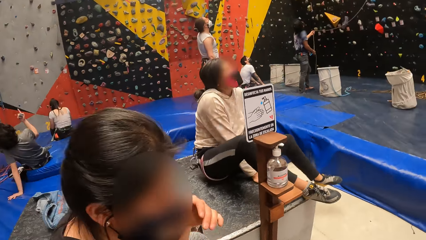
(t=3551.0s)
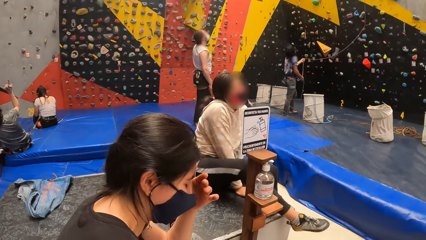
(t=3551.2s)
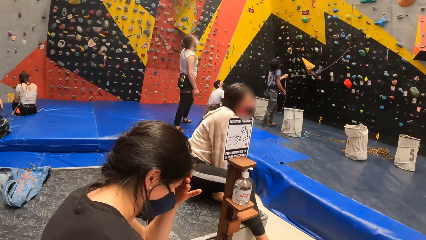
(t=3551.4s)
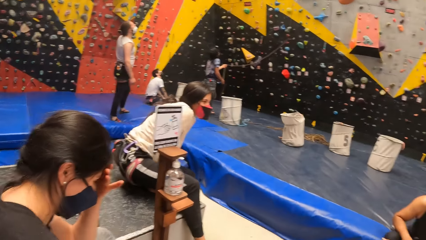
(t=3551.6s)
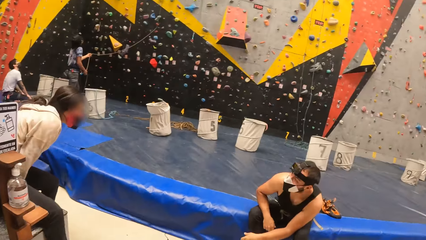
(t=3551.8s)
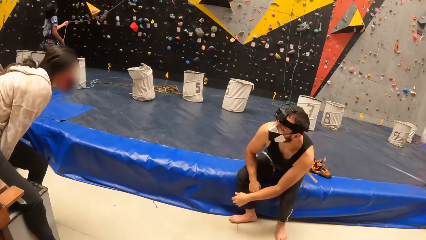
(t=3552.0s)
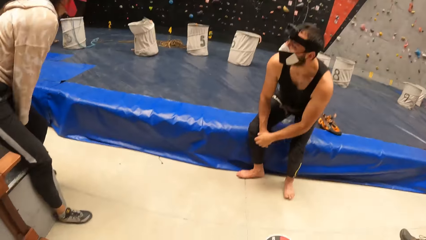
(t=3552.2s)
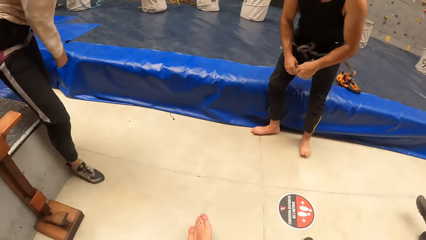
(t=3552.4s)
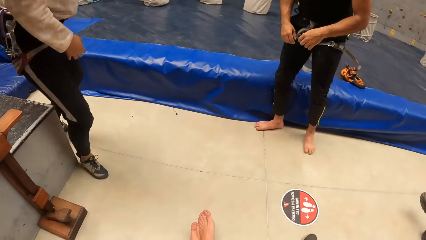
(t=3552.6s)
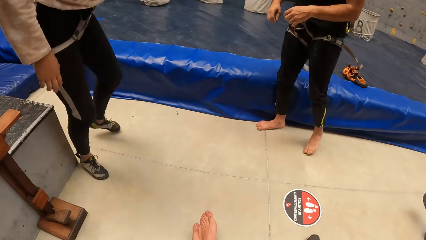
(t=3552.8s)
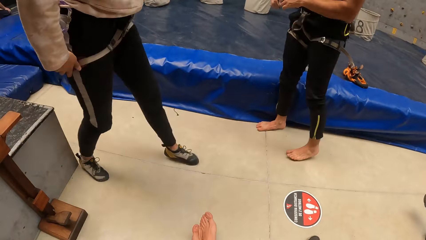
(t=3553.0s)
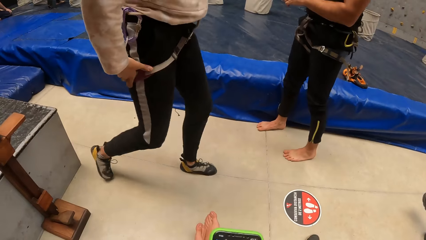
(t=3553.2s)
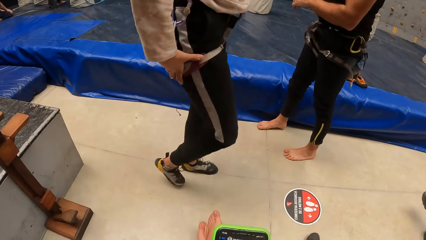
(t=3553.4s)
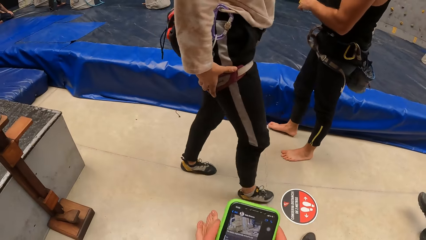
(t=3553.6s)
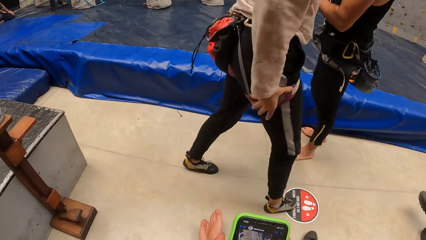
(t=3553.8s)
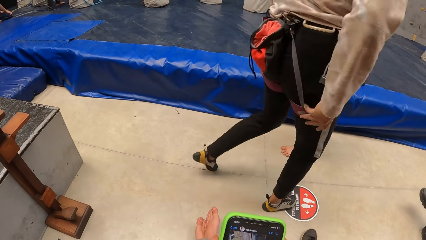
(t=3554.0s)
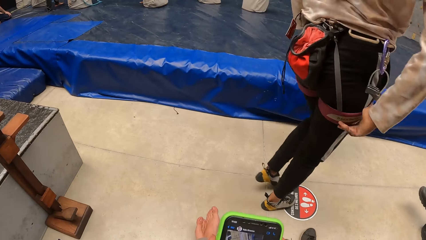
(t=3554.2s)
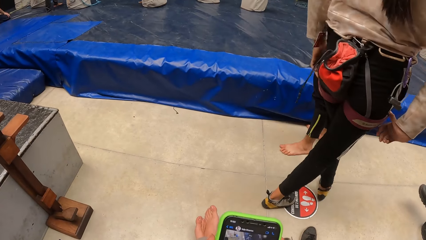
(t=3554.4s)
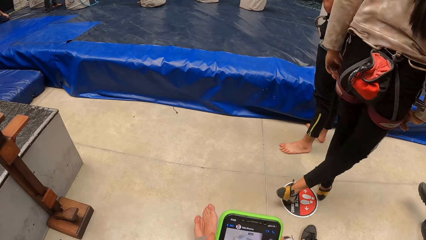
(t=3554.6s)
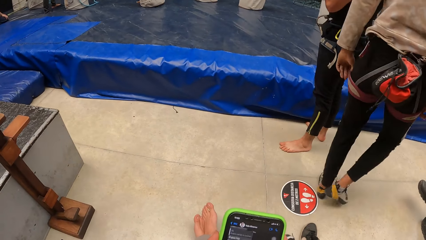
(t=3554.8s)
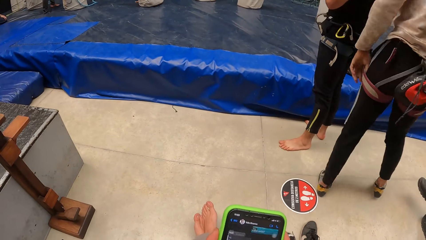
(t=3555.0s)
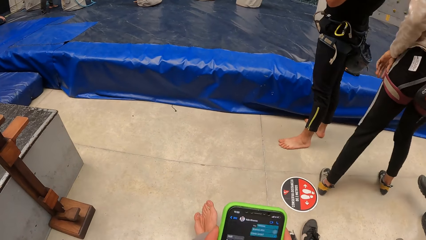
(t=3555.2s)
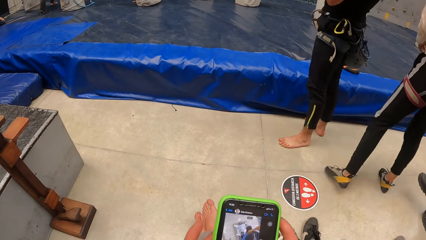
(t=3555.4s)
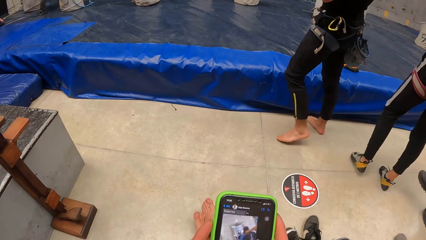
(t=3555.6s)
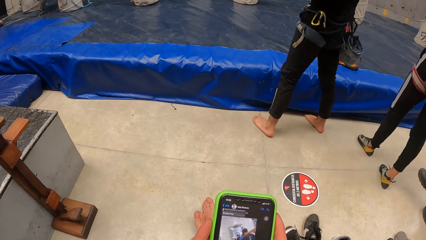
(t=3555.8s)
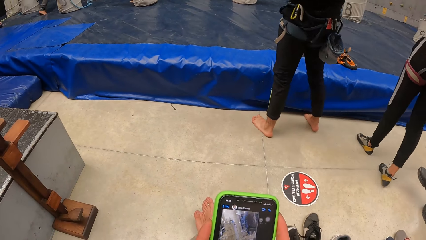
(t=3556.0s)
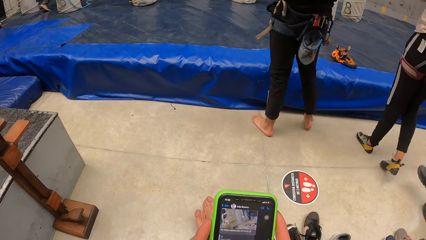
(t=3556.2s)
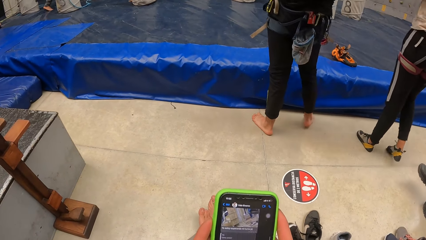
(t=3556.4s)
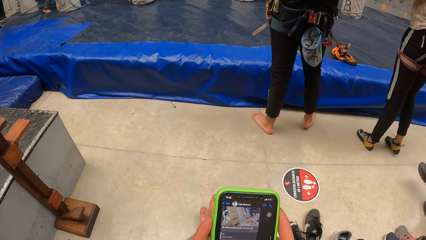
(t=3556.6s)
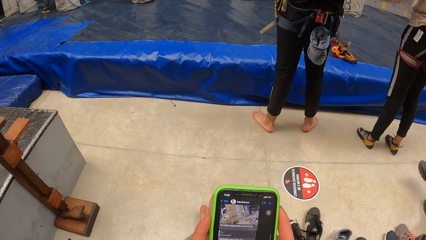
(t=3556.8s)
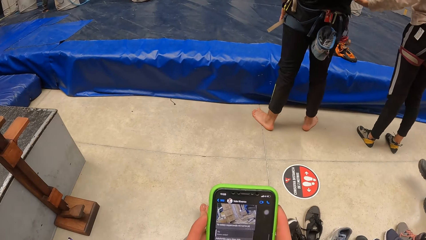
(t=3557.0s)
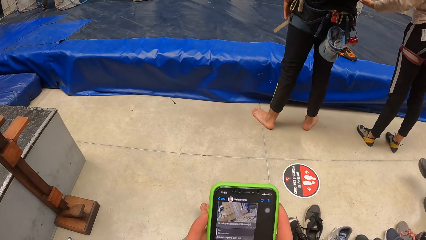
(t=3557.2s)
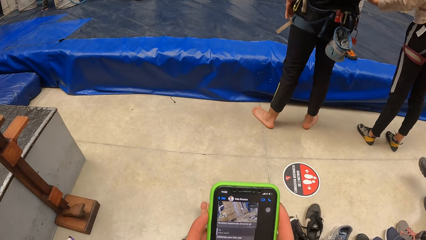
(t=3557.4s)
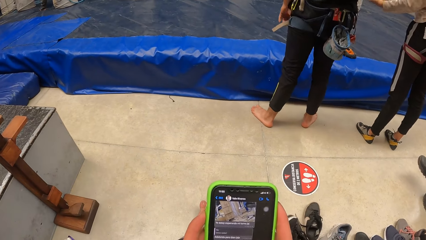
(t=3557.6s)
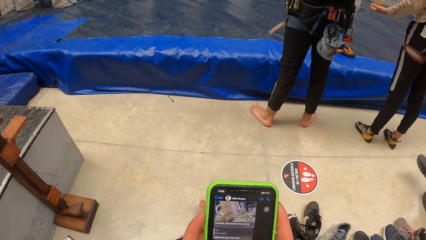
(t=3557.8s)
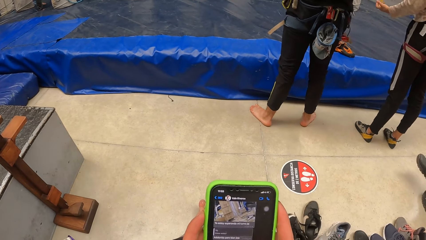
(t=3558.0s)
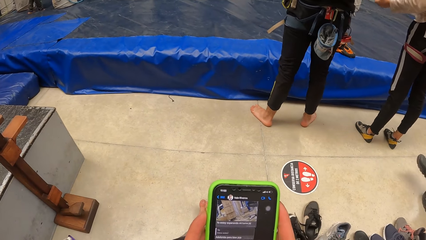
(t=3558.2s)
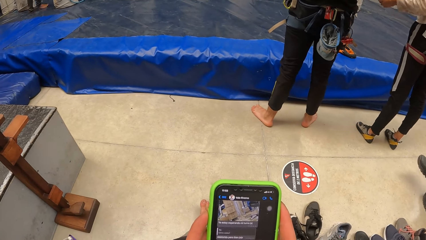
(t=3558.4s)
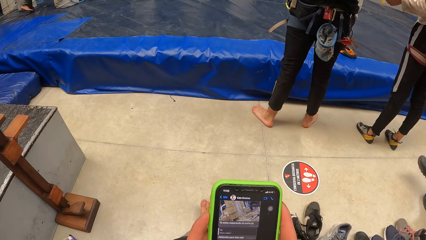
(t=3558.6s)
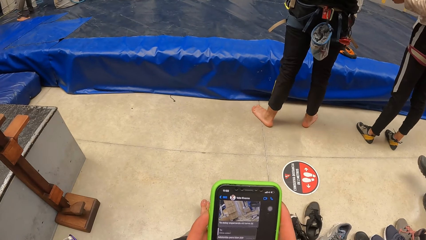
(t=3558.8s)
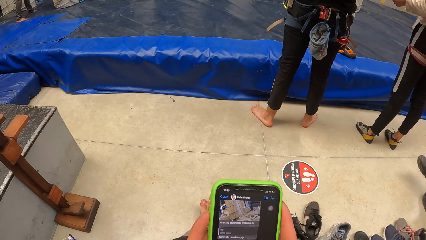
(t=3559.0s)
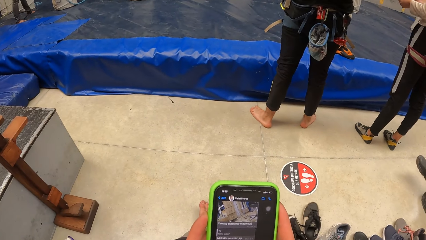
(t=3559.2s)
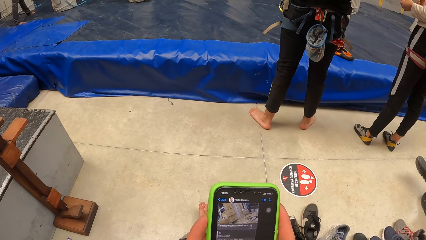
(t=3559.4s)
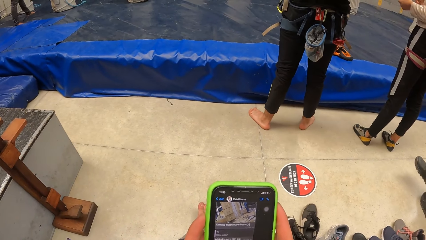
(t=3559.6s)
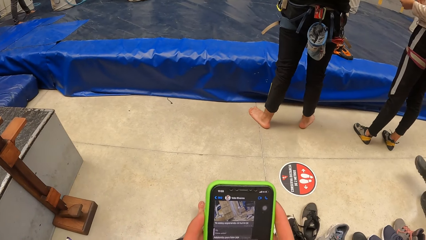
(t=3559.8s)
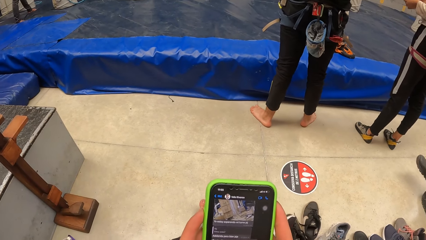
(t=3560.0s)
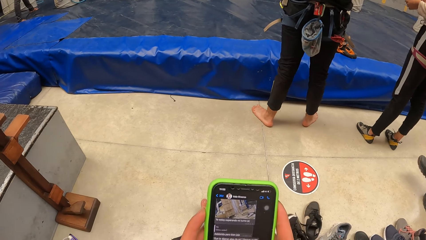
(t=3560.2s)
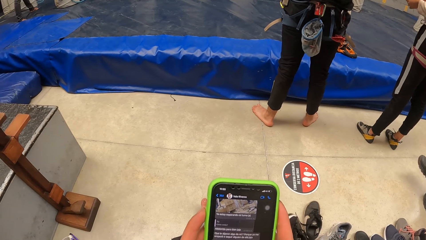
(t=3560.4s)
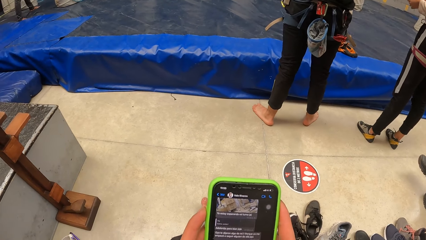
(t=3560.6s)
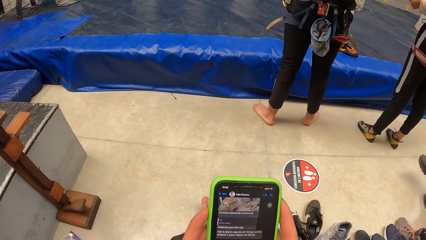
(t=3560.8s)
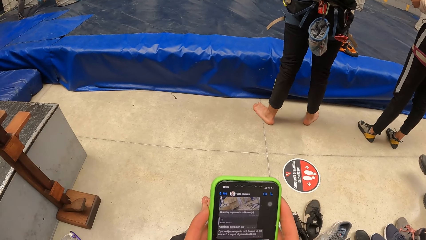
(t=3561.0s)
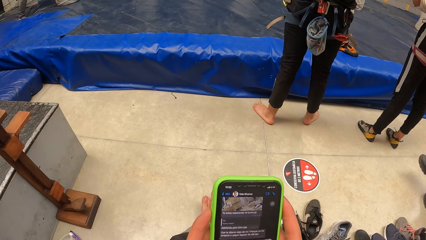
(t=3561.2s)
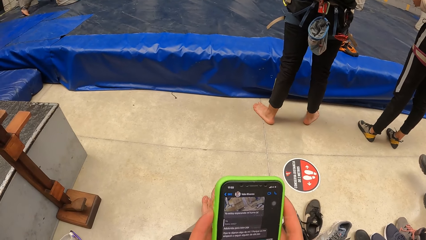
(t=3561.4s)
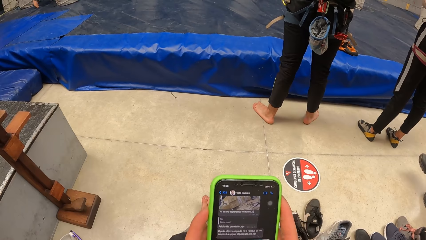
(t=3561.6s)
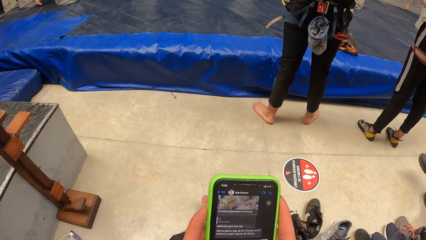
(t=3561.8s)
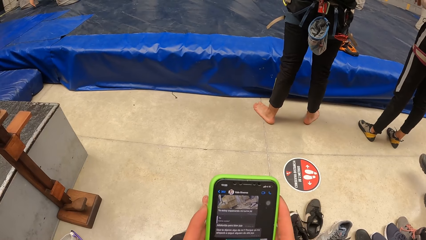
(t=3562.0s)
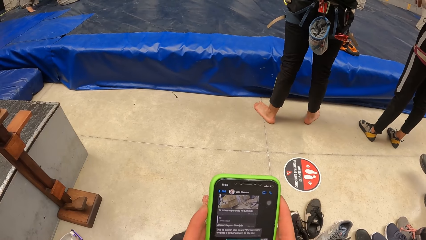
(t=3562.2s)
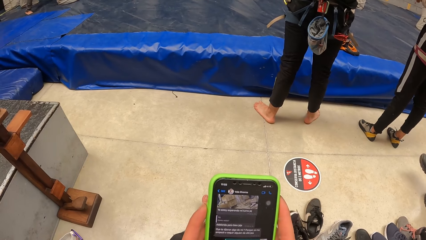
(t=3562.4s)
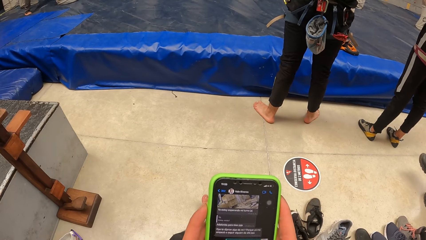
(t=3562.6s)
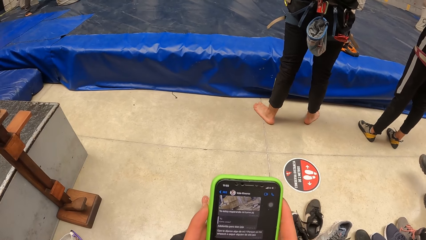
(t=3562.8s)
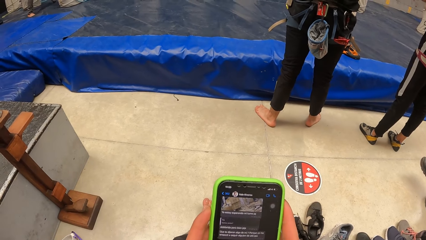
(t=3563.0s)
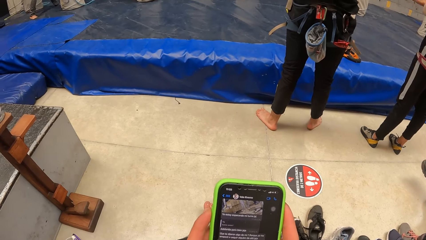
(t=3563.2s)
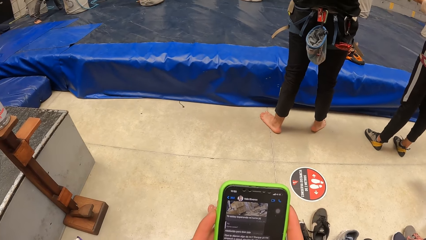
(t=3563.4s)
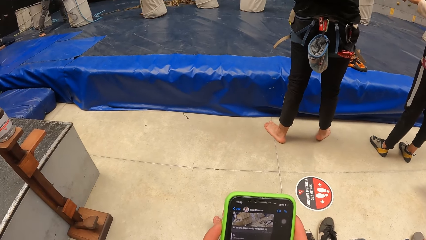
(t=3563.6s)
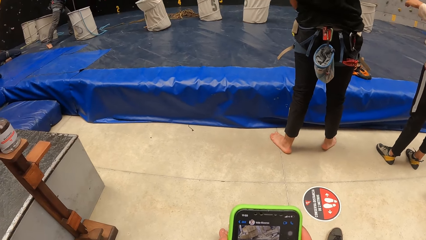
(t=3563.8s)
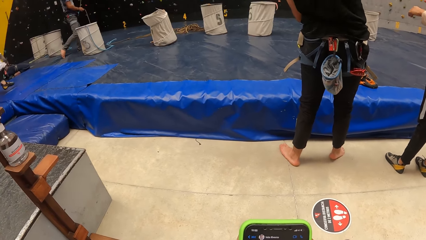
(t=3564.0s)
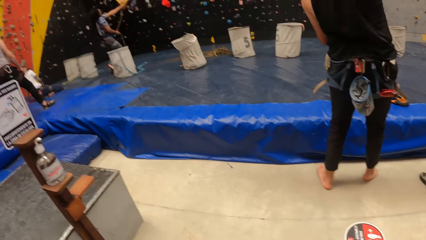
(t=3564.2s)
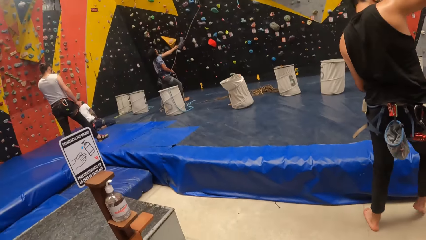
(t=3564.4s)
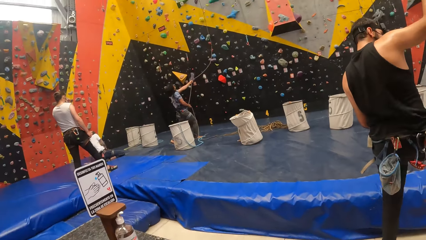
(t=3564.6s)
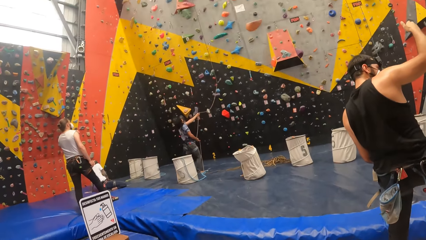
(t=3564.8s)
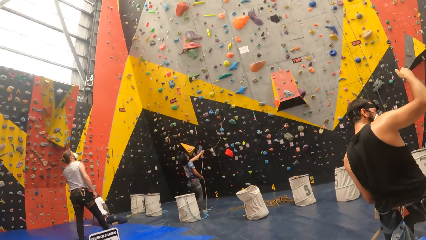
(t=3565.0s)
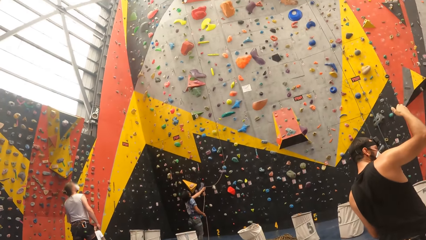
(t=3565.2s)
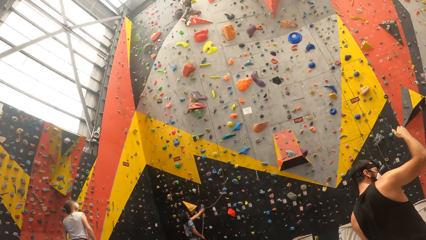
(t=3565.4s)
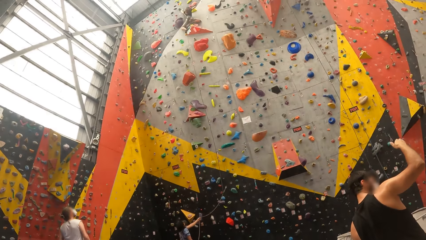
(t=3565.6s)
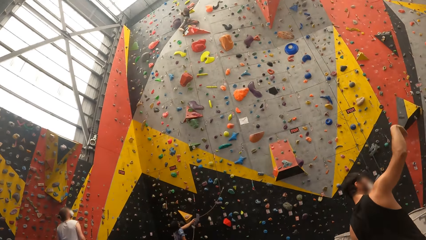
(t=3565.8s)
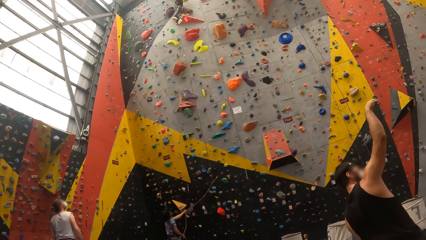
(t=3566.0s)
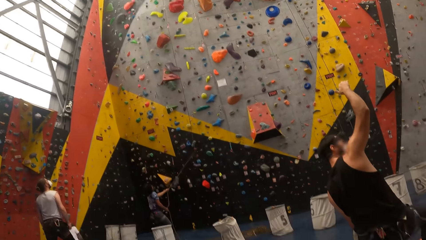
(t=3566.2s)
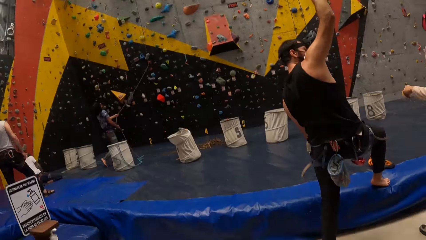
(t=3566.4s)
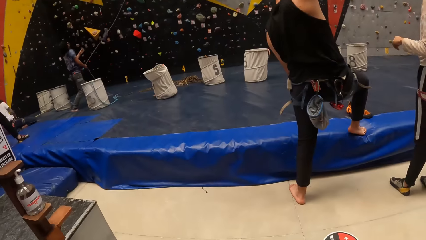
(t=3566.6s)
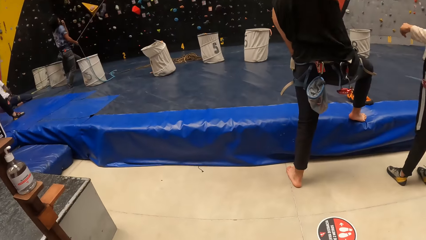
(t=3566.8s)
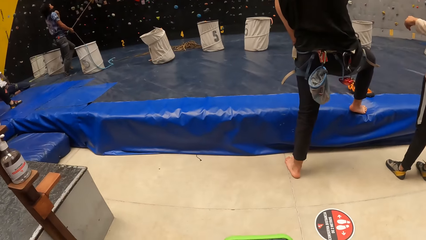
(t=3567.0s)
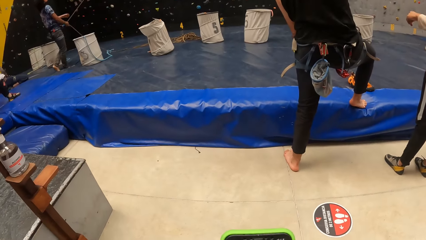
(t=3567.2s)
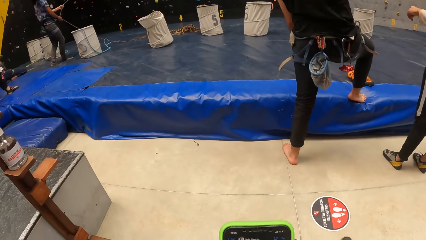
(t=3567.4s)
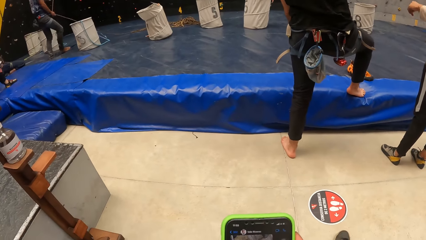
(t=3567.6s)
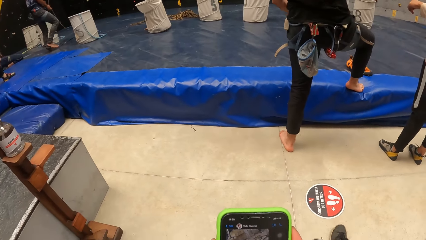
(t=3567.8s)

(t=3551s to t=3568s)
The camera wearer operates a phone. They look around in a bouldering room.
